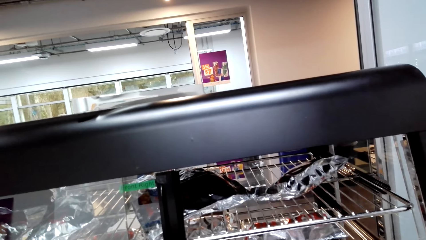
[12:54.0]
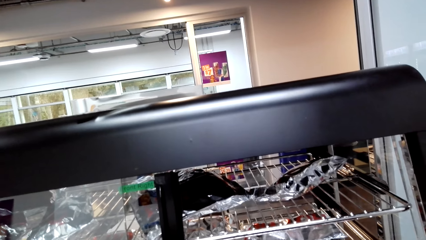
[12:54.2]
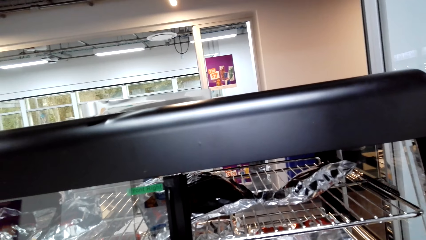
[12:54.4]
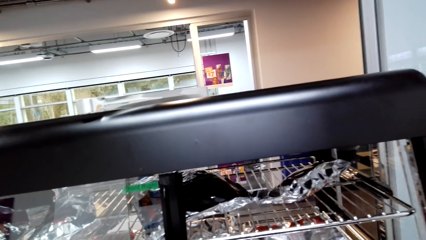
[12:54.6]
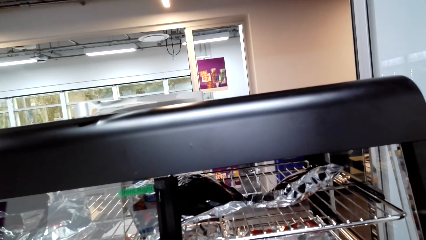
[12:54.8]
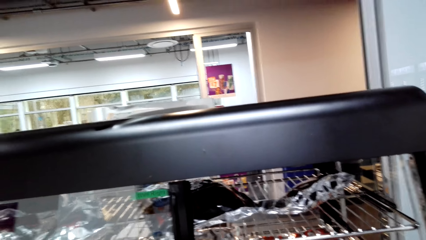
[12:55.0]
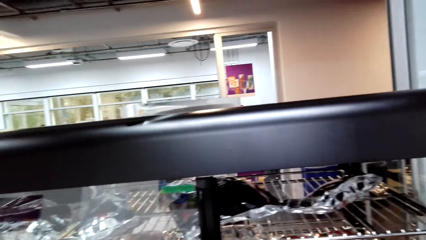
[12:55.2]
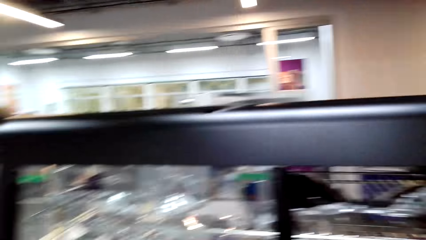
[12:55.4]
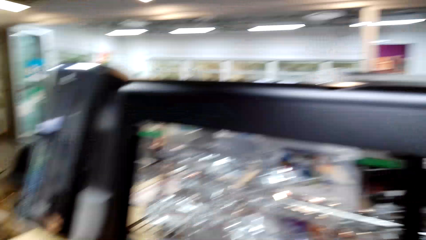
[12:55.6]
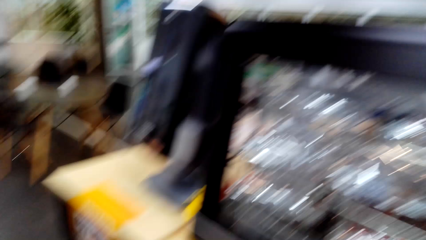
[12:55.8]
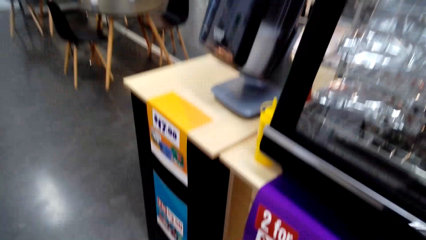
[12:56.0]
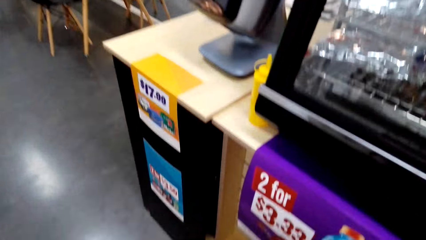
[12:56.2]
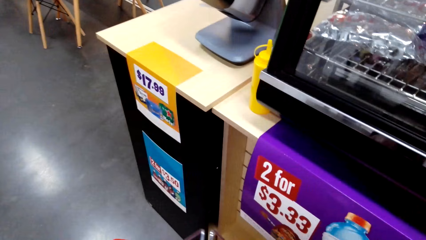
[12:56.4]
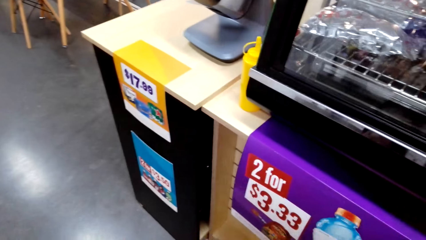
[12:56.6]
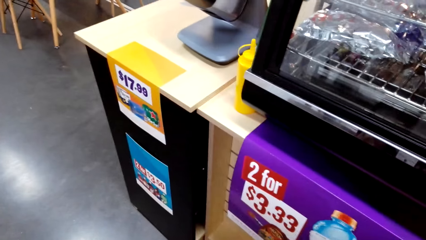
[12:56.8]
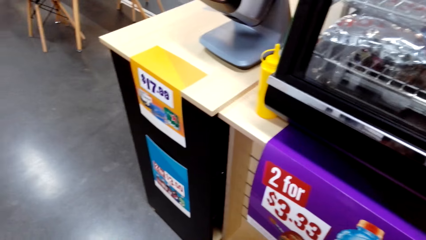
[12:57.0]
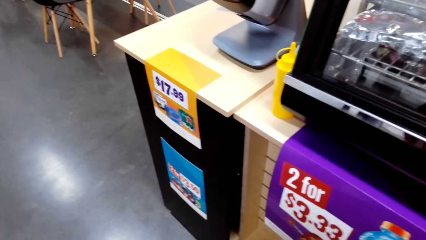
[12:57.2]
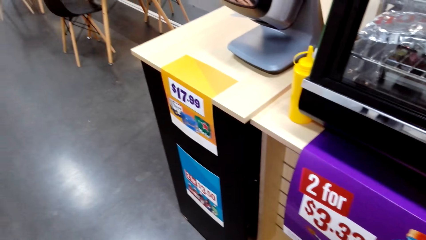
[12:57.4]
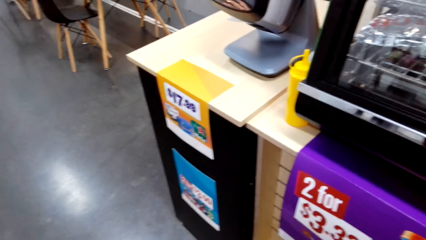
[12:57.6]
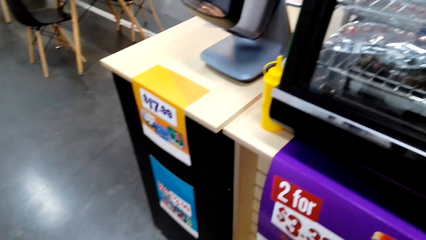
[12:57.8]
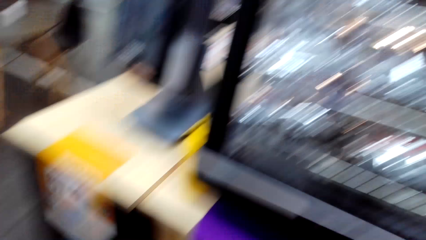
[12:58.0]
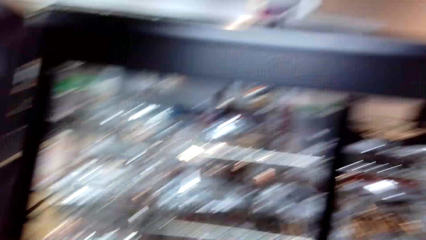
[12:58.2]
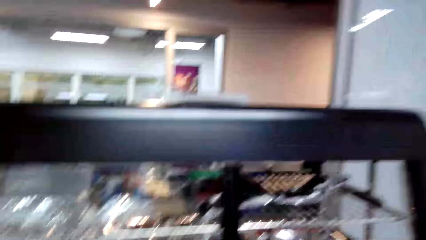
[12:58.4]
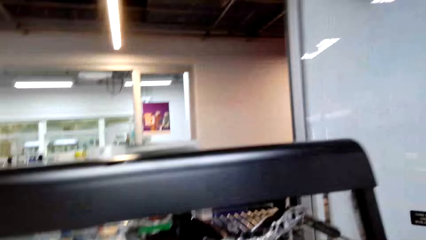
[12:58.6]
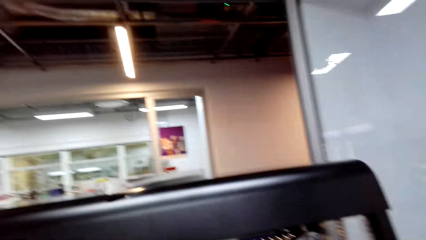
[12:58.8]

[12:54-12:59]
The camera wearer looks down.

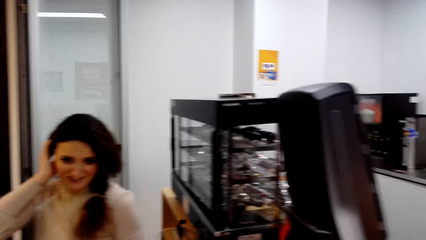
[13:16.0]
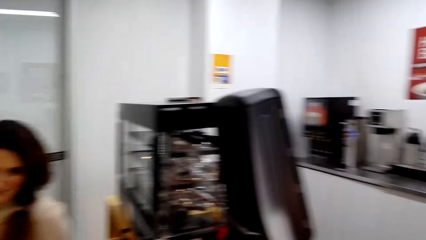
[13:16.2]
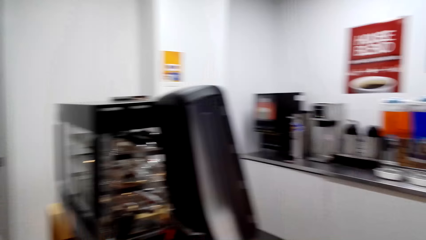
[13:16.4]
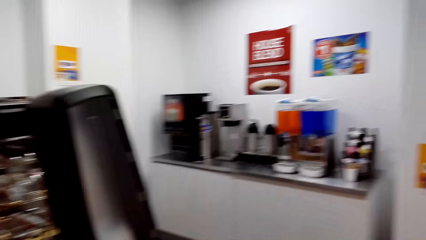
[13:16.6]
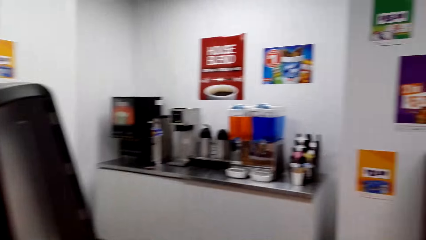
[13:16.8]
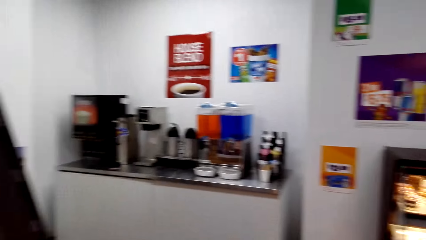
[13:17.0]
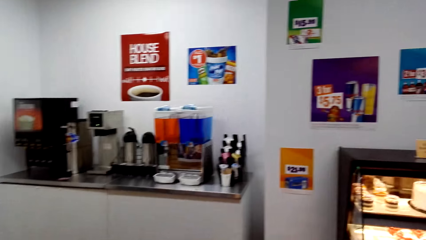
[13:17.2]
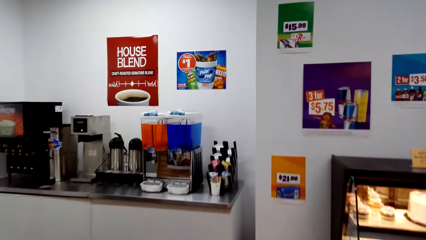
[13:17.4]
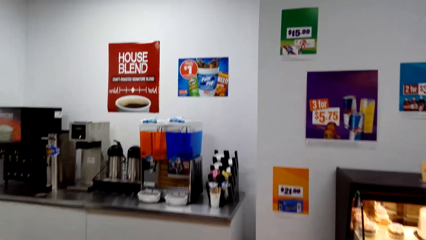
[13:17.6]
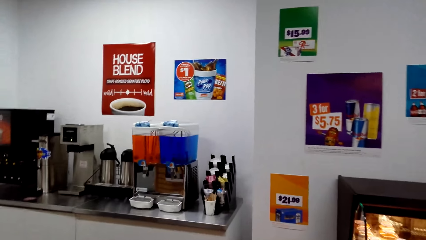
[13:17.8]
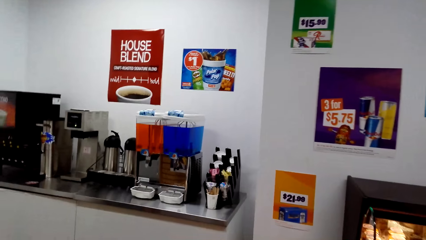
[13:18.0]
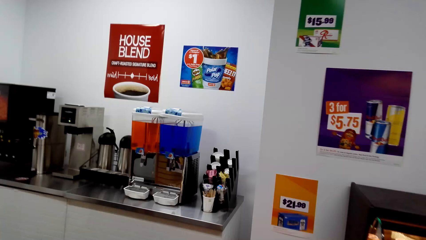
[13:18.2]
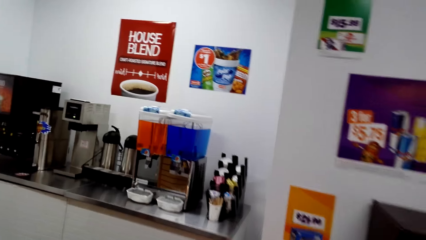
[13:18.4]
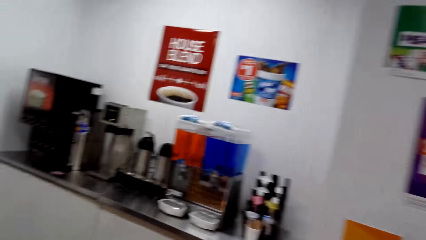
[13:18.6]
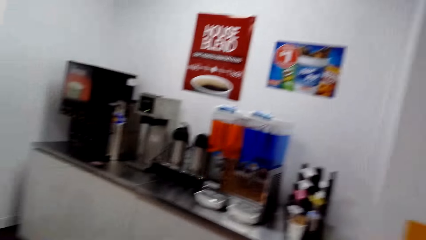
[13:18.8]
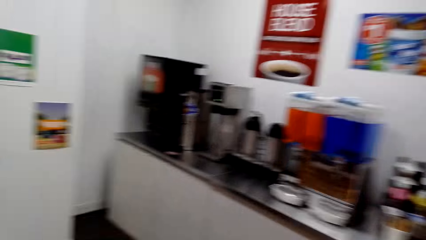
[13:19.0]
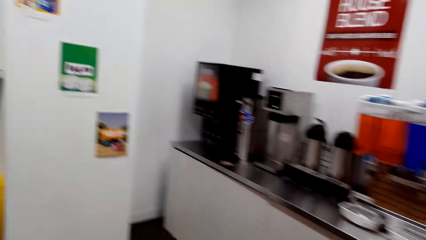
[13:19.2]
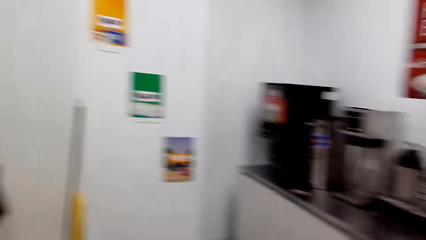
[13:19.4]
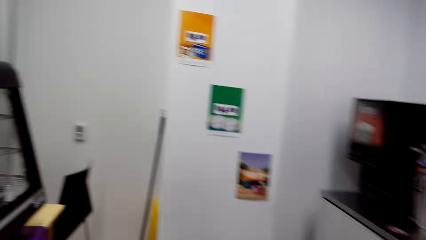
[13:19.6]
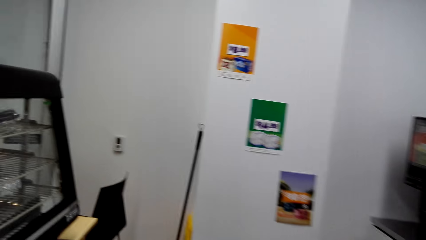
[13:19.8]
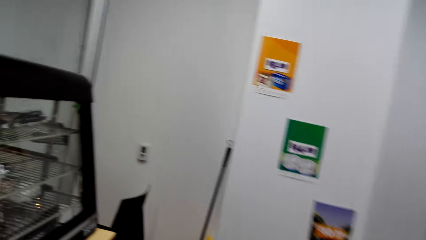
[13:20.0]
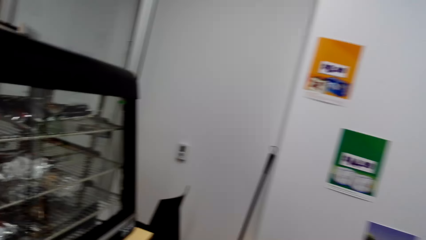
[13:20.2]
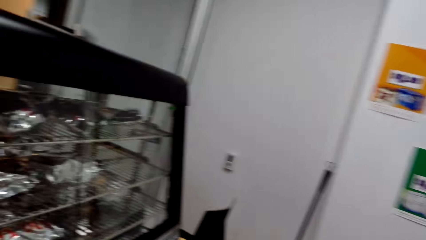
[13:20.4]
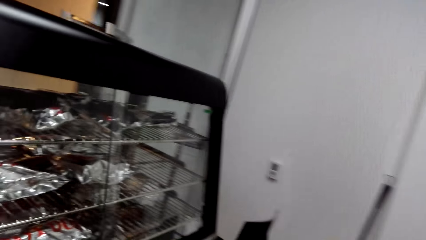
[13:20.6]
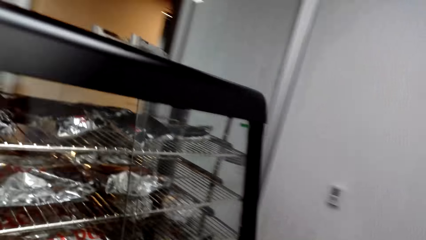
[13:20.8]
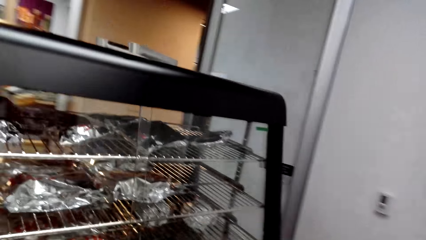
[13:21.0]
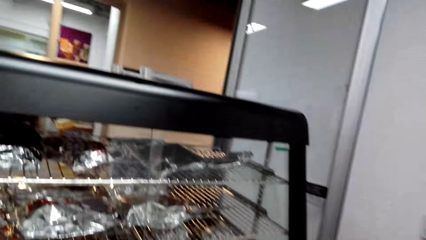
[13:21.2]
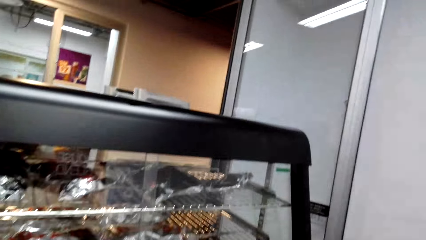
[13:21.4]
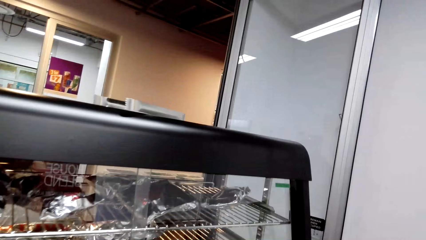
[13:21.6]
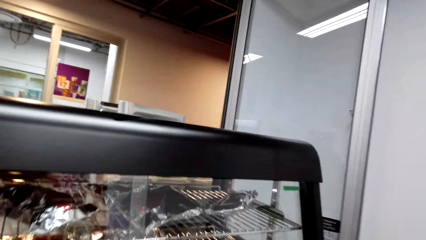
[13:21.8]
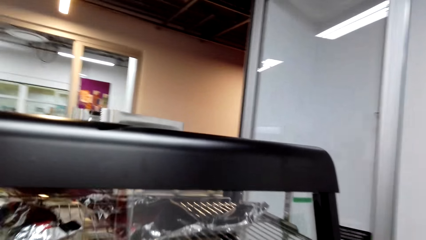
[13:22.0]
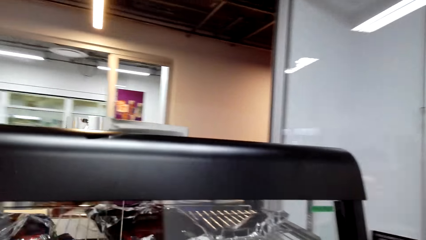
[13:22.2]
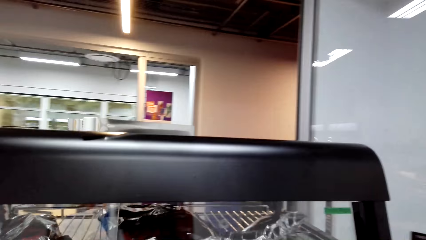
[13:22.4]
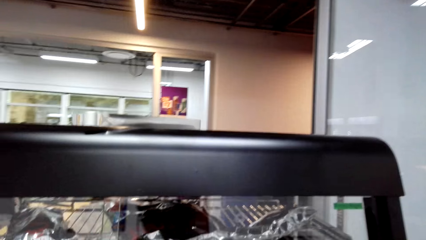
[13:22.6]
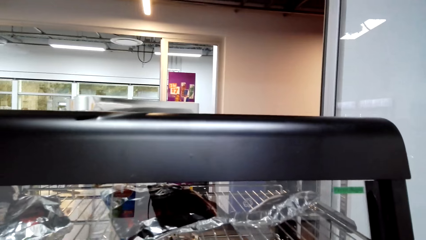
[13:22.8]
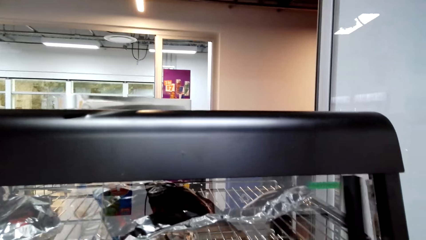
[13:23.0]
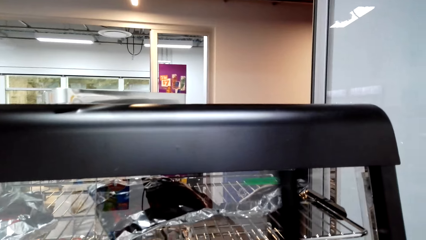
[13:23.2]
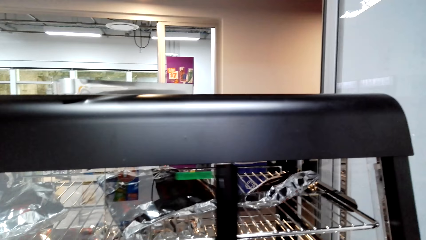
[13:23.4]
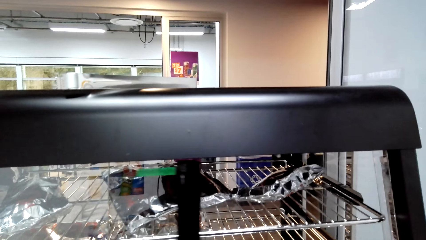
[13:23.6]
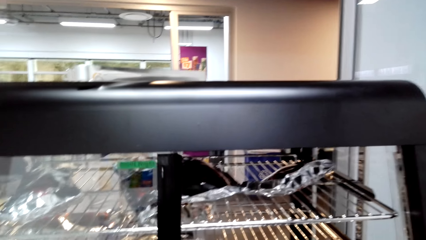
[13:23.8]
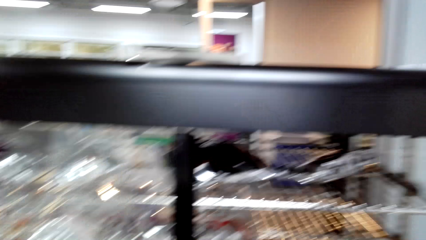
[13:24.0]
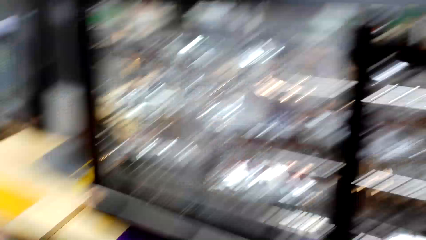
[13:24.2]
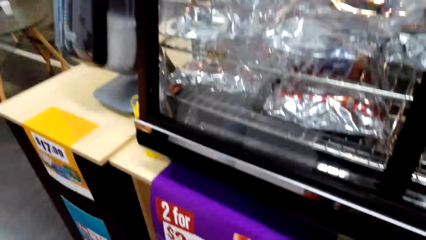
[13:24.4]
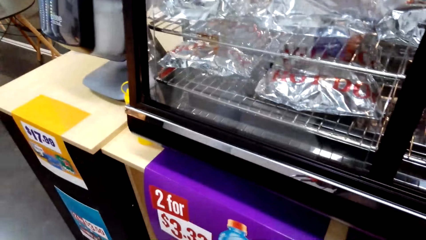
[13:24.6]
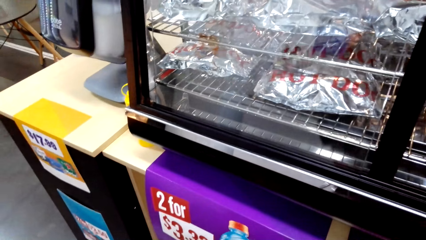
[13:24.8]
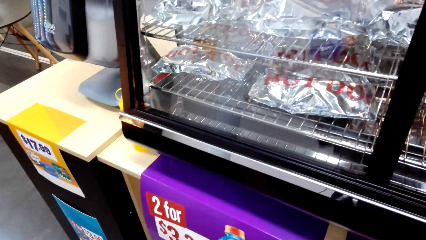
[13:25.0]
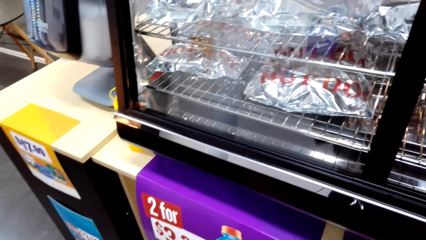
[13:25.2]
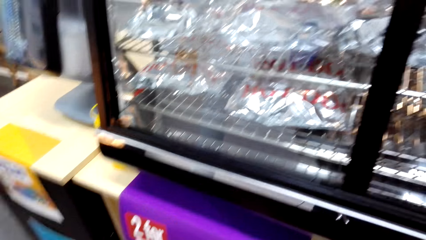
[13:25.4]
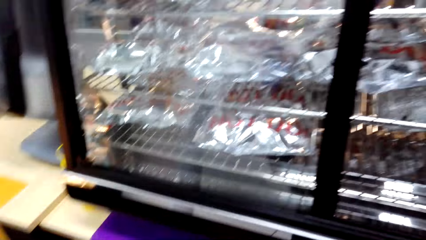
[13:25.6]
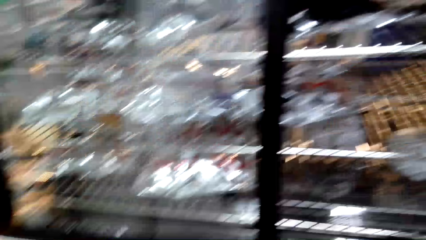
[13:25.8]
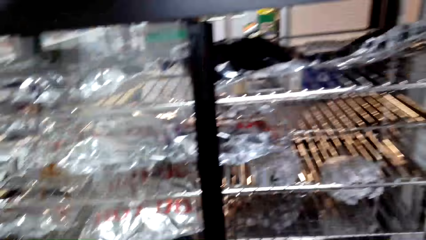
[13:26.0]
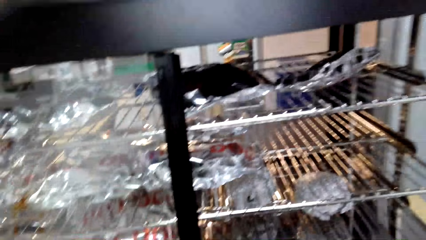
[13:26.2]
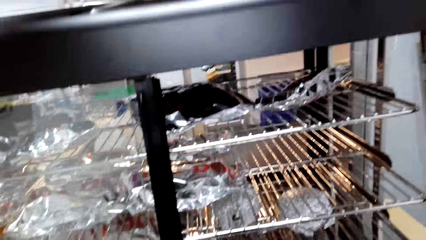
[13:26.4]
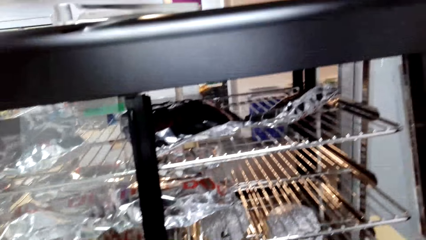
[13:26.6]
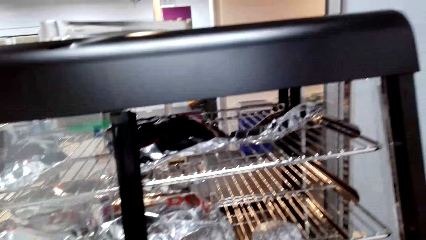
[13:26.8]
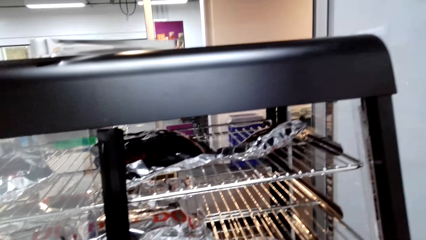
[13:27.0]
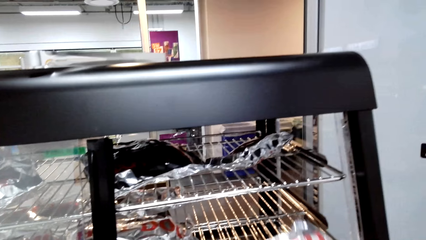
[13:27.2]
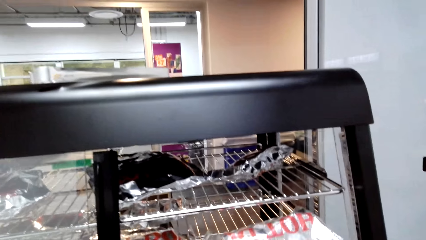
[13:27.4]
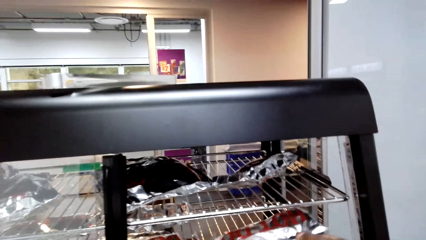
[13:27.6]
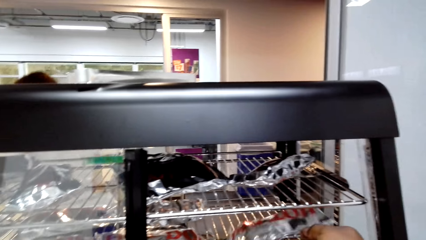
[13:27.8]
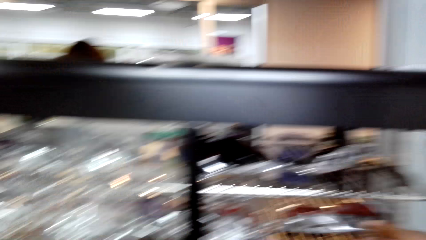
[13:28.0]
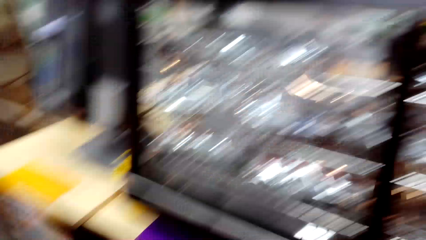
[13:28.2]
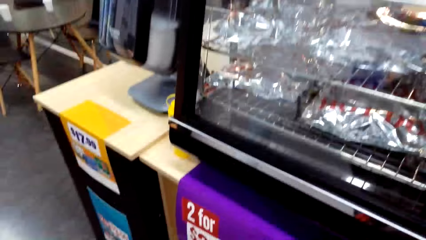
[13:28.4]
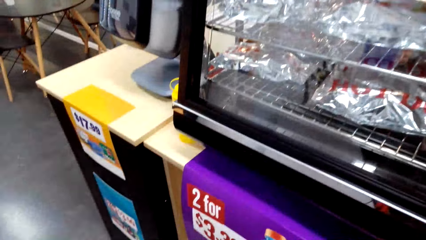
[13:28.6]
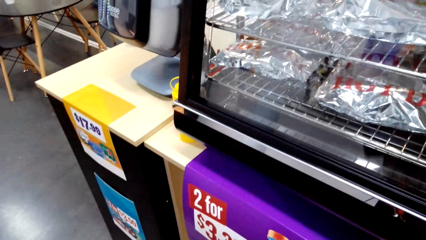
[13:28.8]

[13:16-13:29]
The camera wearer walks around. They open the display warmer. They put a hotdog in the display warmer.
